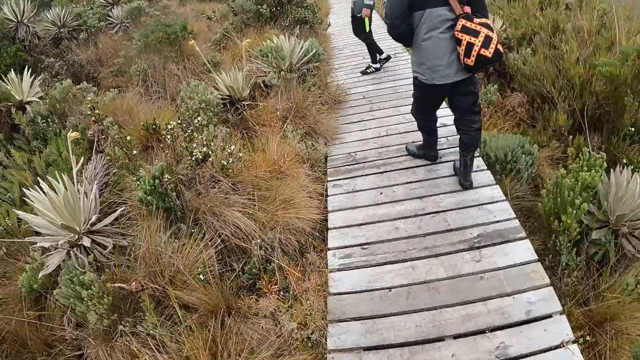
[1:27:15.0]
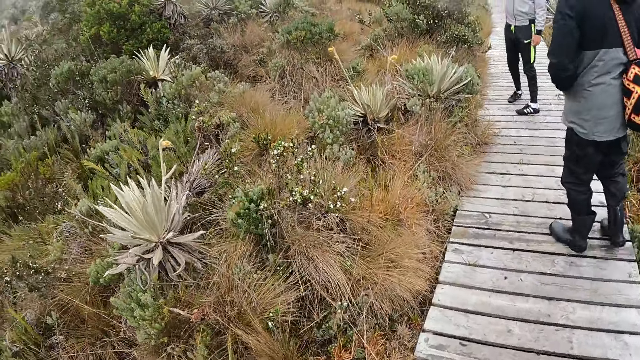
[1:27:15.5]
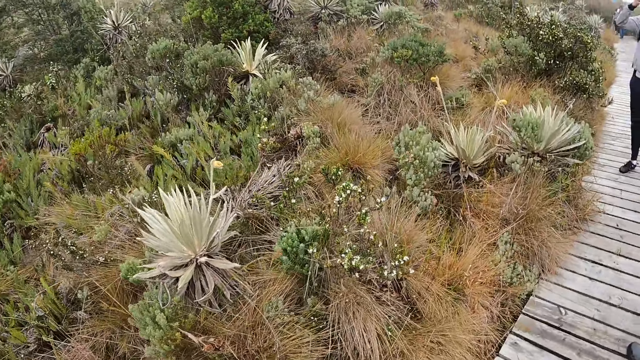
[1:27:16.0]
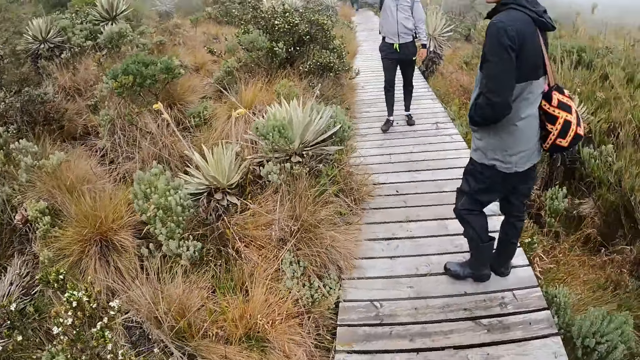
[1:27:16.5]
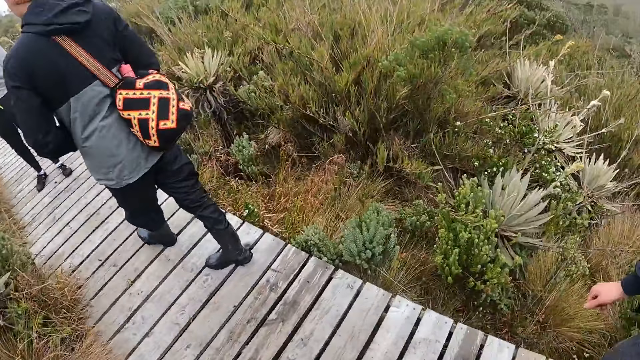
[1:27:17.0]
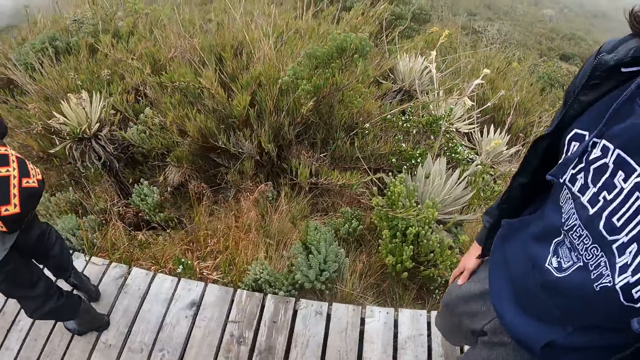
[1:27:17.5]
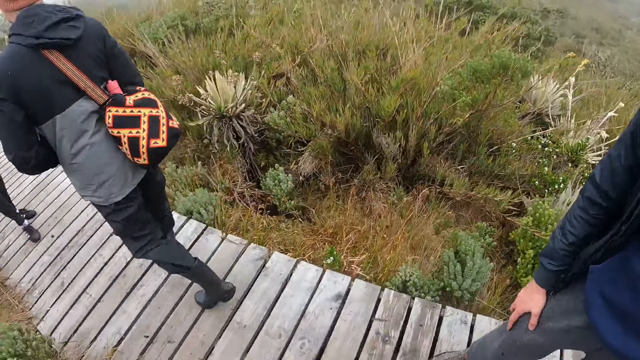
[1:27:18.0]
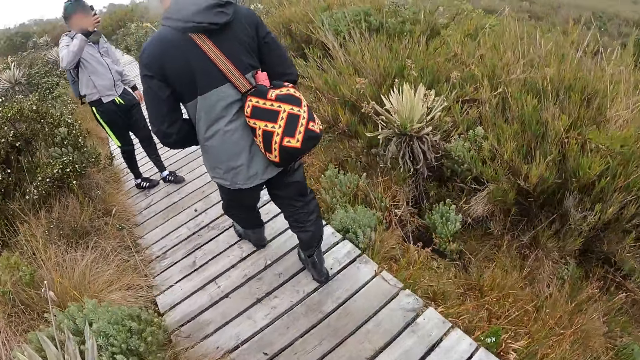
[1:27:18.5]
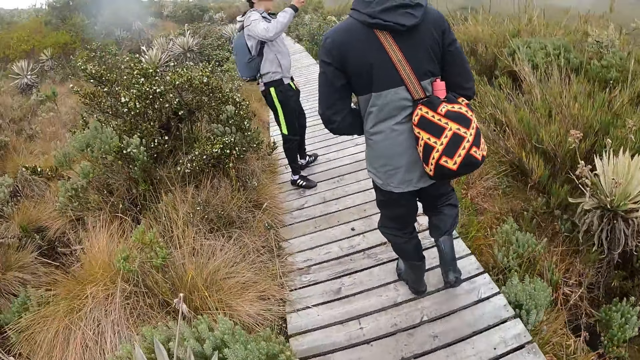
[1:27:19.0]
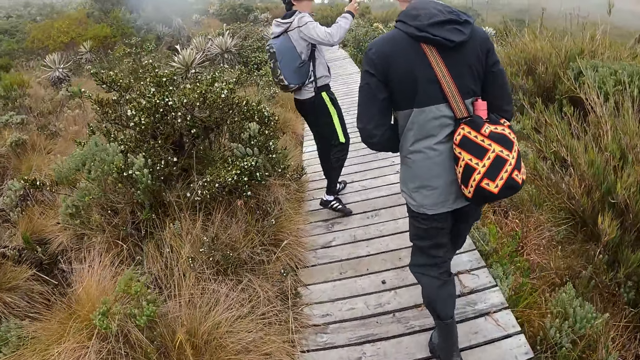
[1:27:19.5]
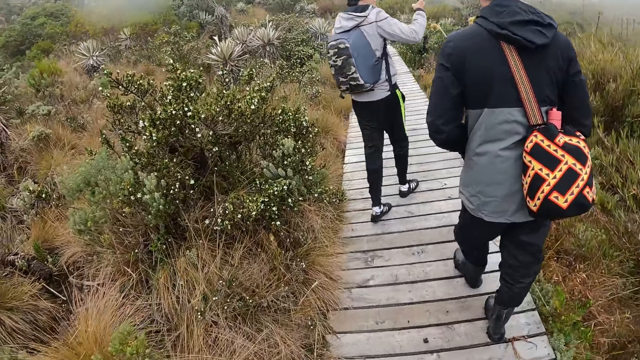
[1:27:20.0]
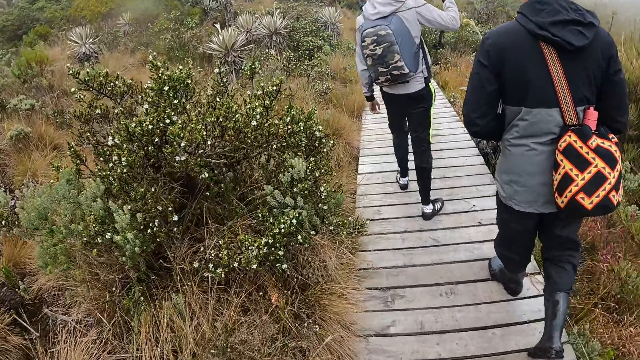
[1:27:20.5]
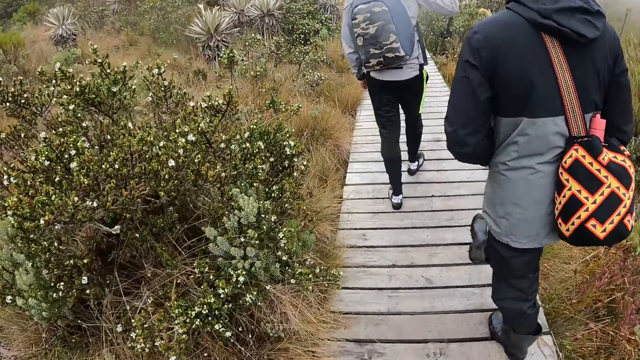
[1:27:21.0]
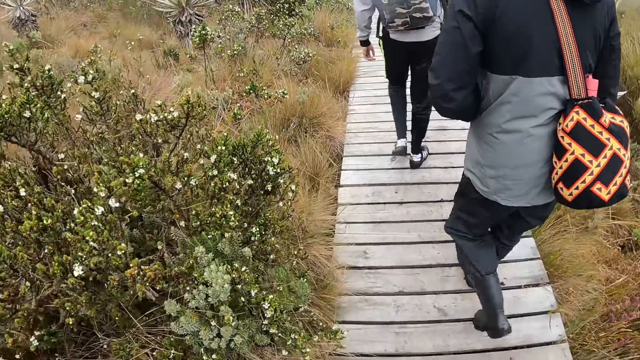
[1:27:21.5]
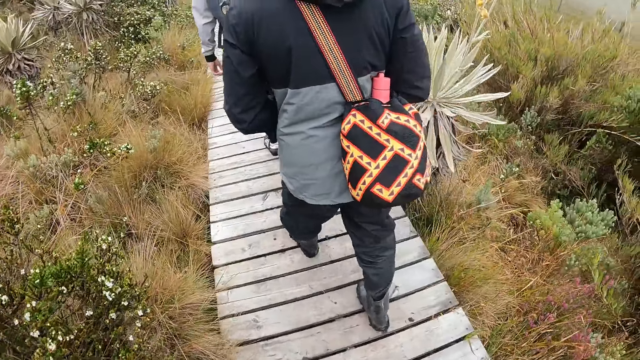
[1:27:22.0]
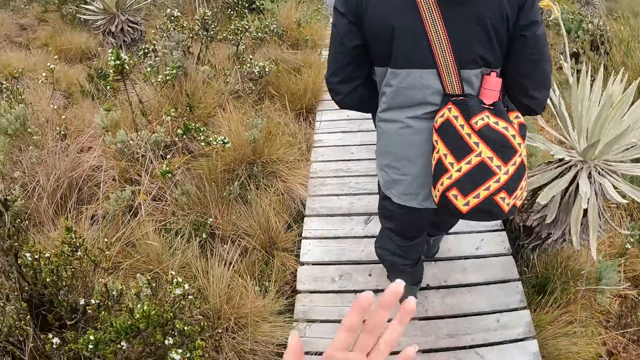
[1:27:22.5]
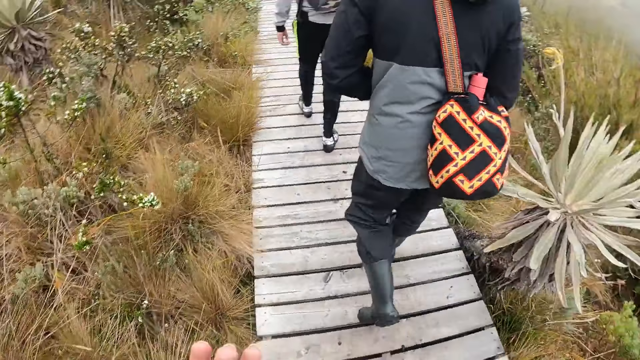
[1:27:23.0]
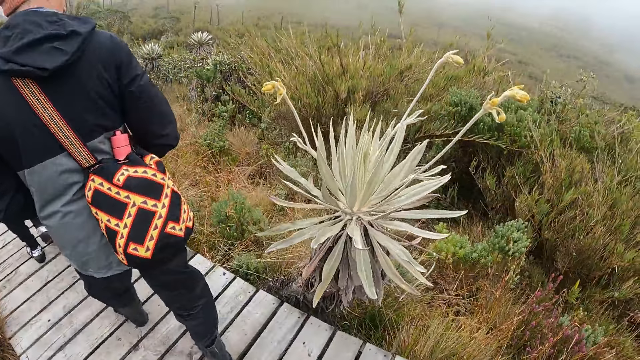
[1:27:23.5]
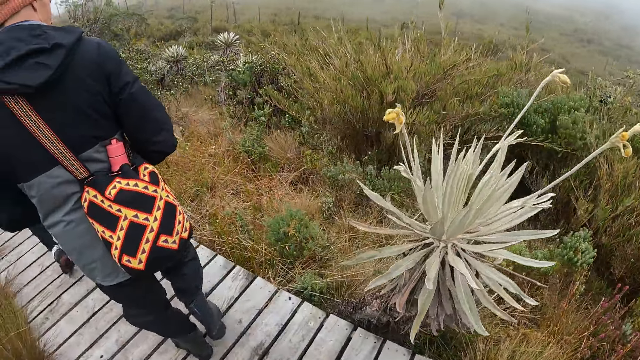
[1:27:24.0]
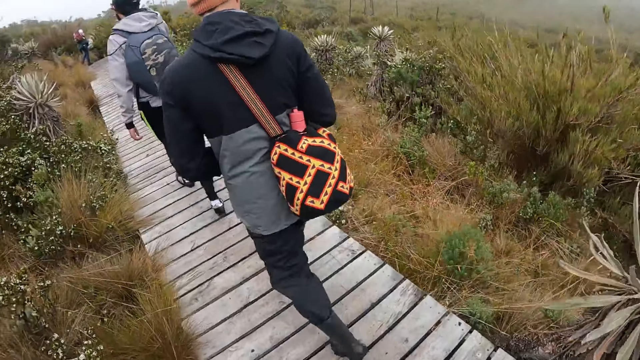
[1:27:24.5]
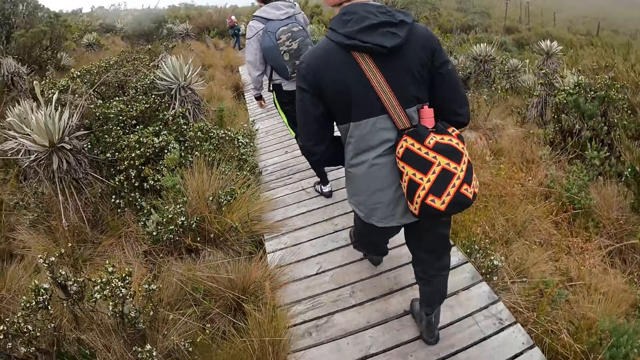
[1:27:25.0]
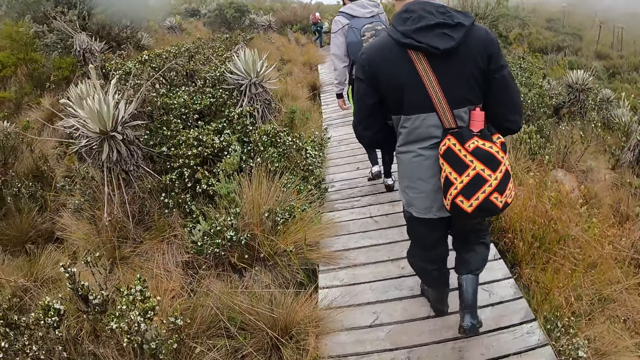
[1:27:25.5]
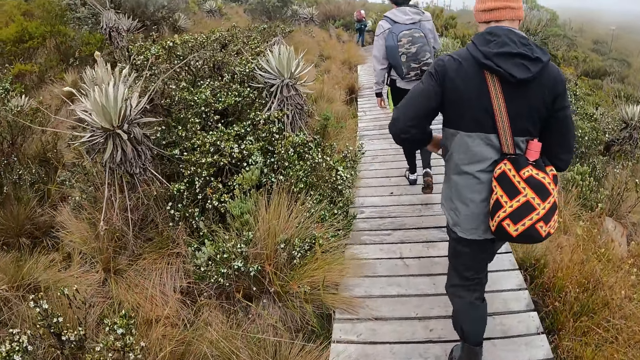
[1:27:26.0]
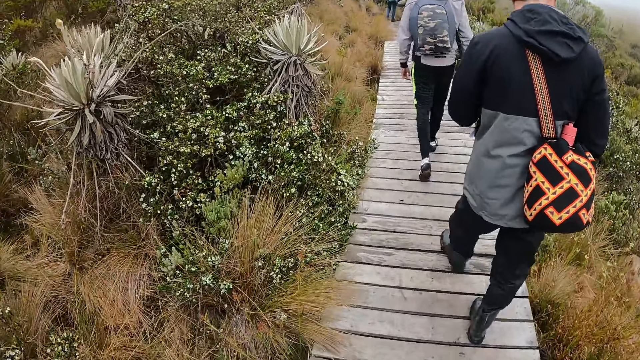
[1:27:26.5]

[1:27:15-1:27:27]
The camera wearer walks on a walkway. A person takes a photo. The camera wearer walks on the walkway.

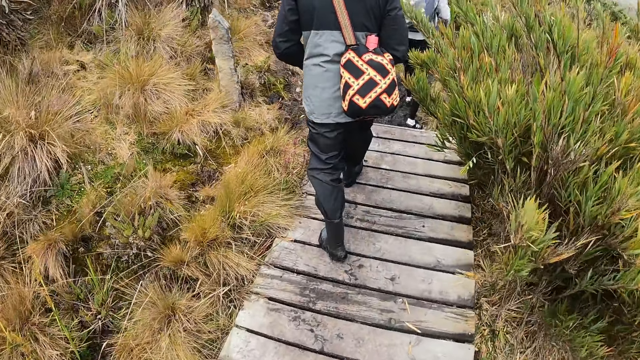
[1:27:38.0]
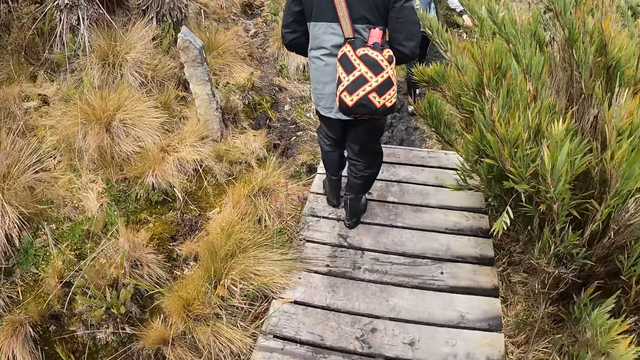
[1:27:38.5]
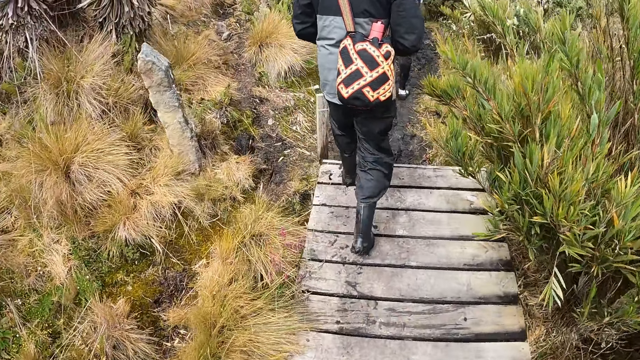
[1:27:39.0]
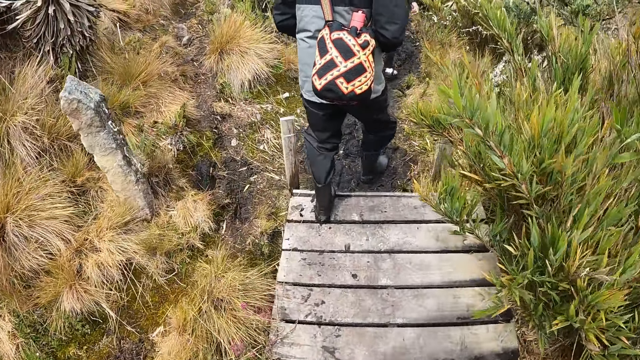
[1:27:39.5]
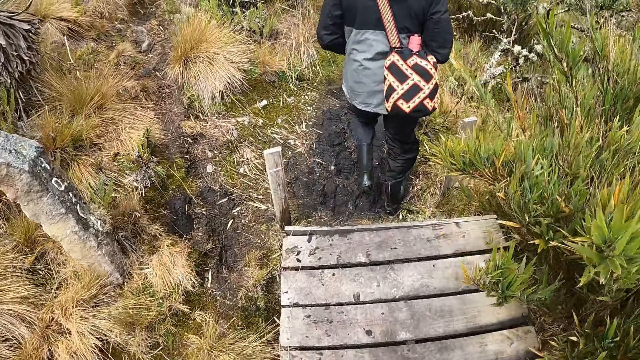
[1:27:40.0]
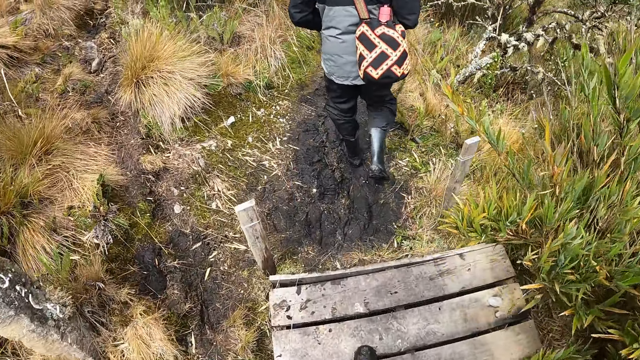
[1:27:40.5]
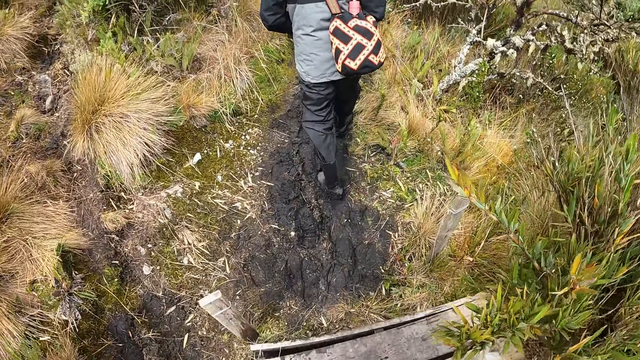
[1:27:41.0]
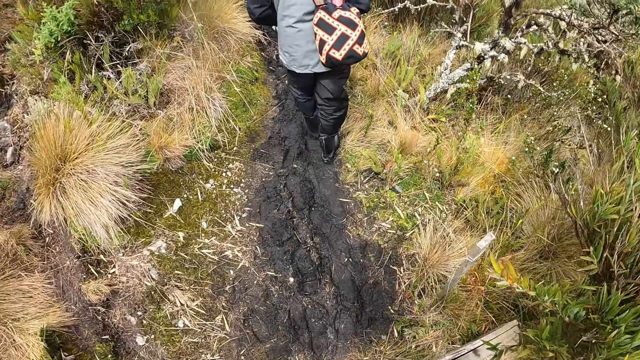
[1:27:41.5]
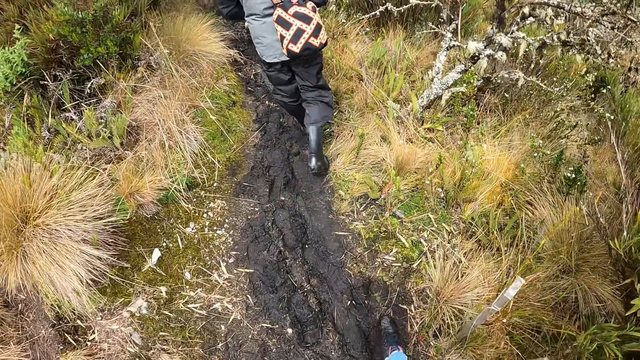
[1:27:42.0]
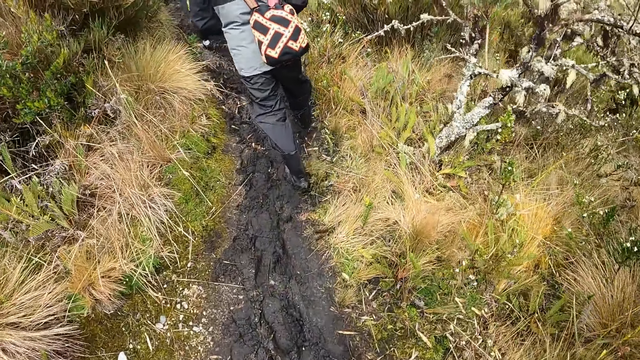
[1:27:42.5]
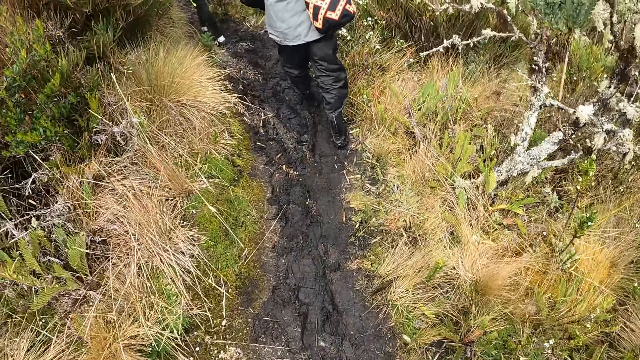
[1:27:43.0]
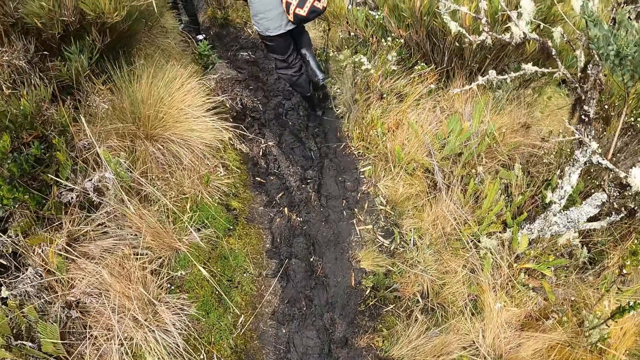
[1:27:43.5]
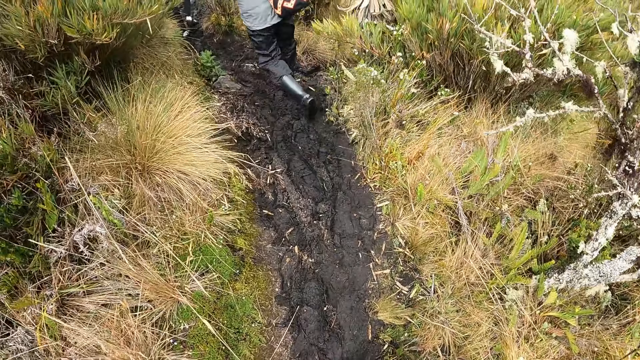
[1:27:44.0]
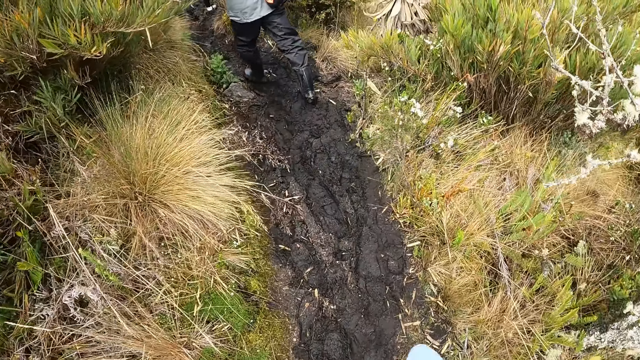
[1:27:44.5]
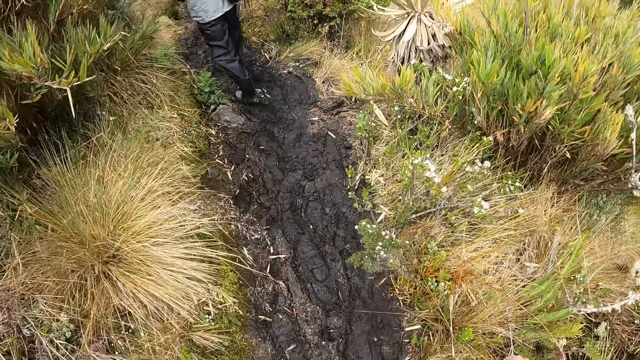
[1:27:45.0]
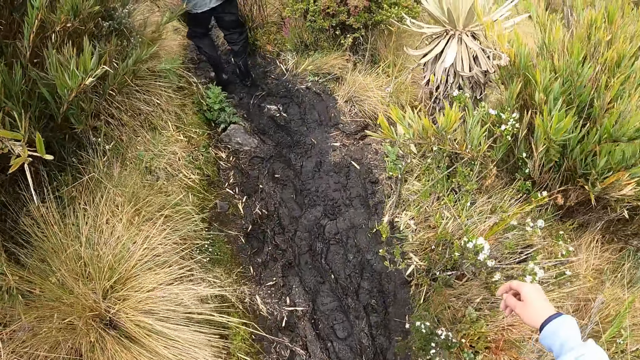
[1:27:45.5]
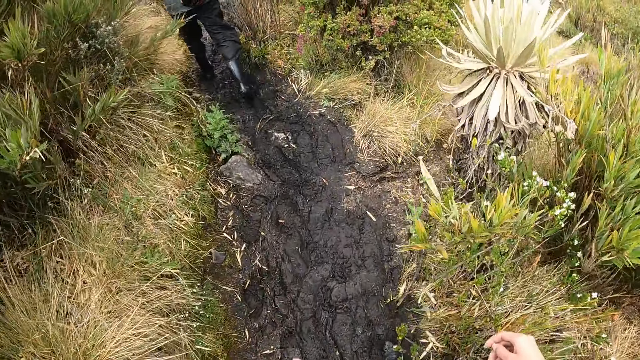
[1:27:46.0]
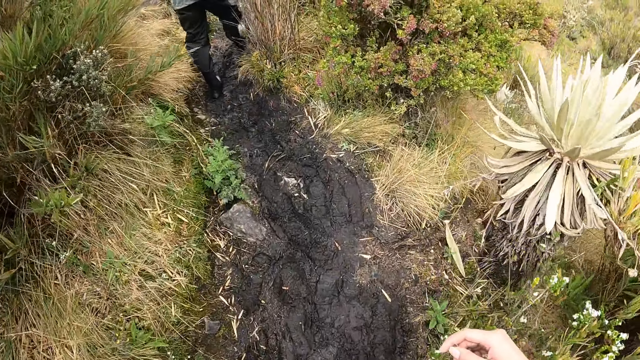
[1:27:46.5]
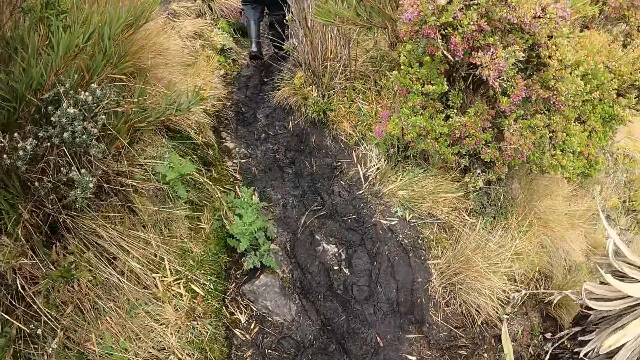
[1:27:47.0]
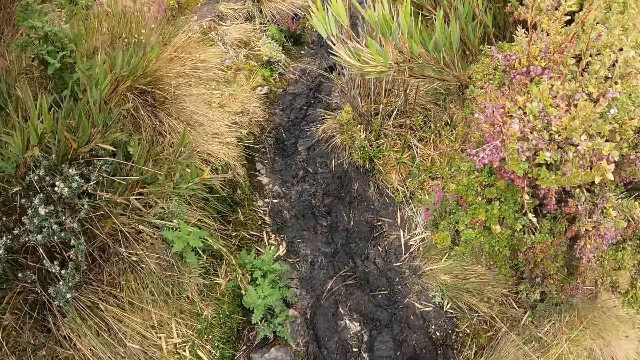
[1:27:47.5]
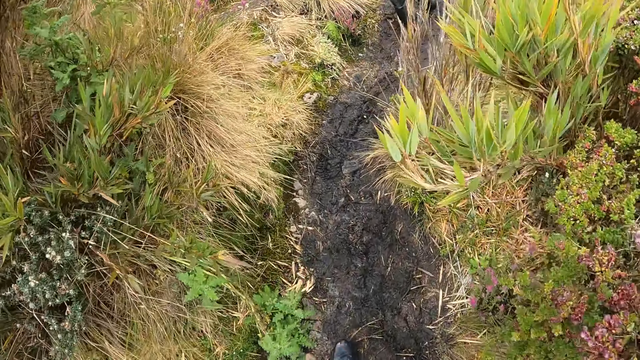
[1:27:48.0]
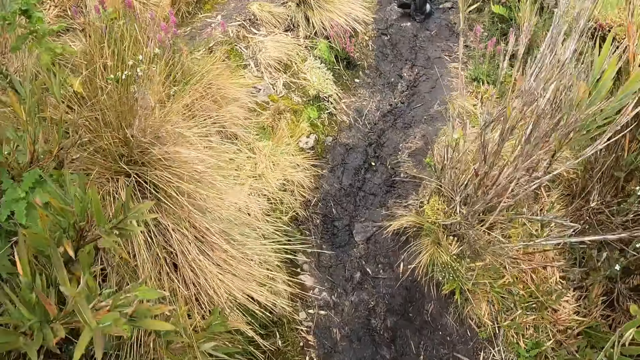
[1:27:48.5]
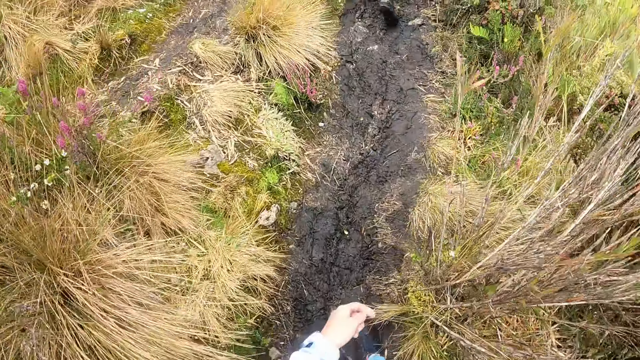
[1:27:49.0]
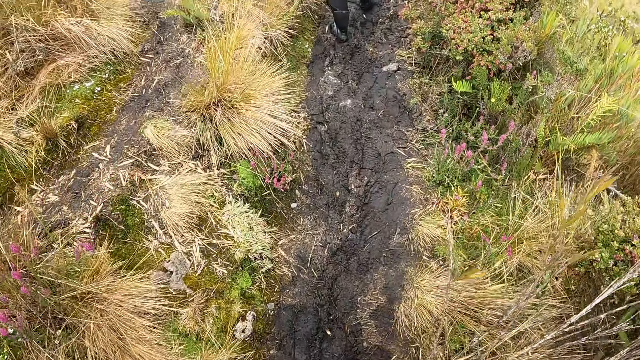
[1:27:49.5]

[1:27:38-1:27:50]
A person walks on mud. The camera wearer walks on the mud. They climb on a hill with the group of people.
